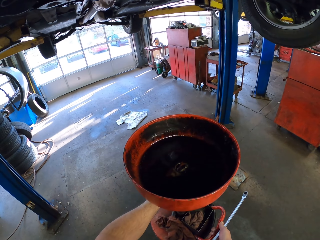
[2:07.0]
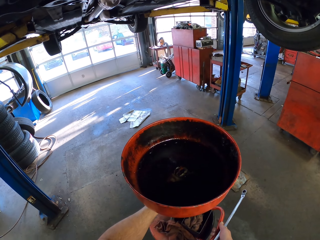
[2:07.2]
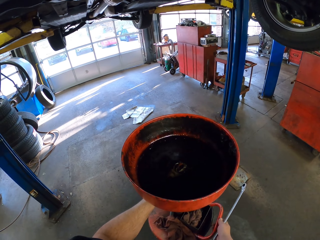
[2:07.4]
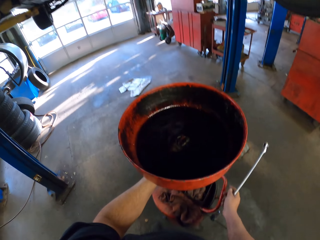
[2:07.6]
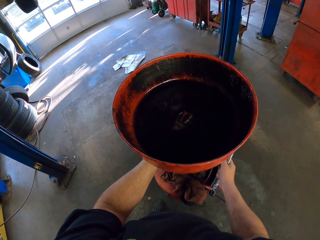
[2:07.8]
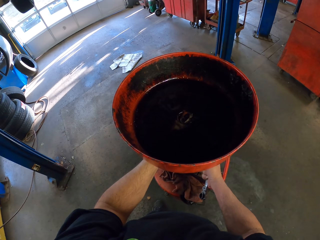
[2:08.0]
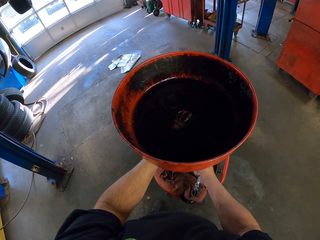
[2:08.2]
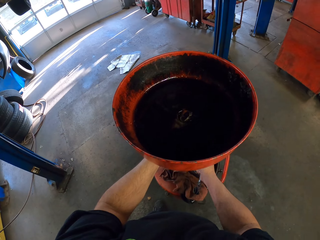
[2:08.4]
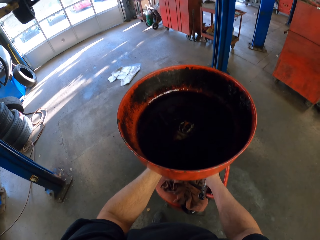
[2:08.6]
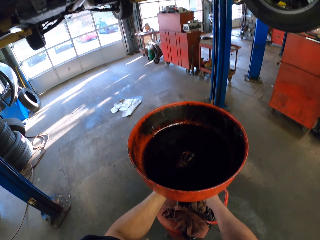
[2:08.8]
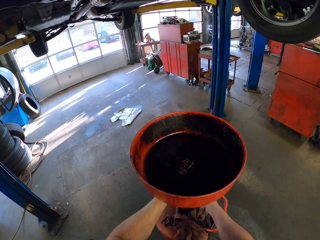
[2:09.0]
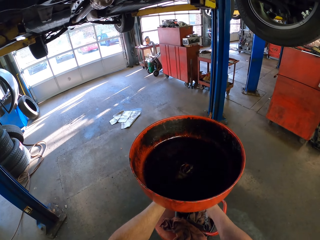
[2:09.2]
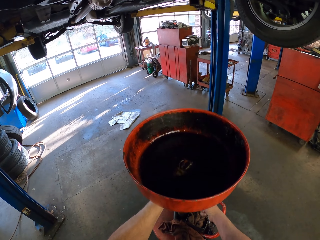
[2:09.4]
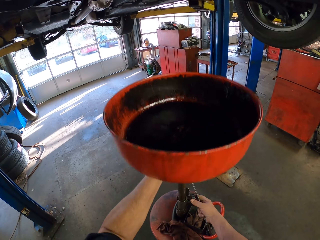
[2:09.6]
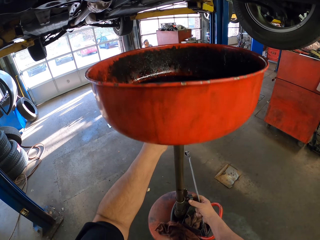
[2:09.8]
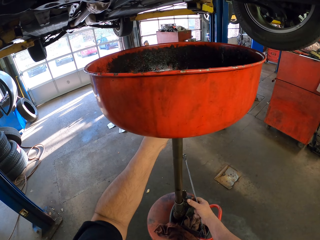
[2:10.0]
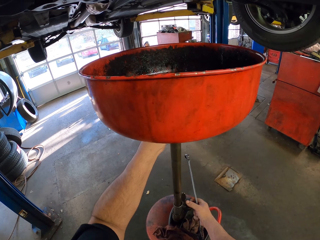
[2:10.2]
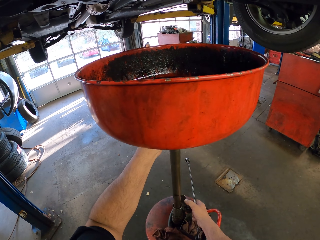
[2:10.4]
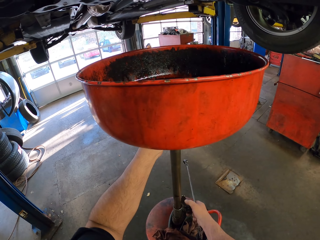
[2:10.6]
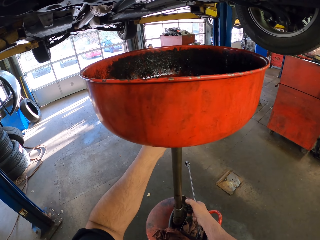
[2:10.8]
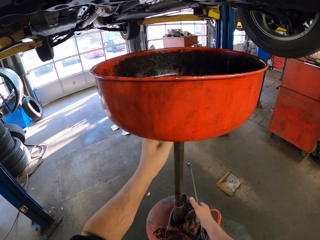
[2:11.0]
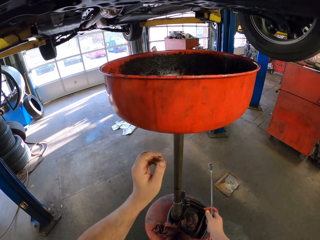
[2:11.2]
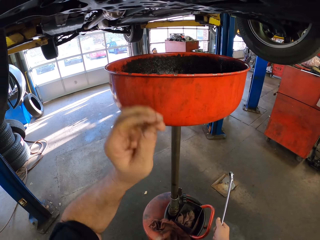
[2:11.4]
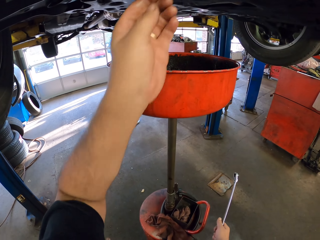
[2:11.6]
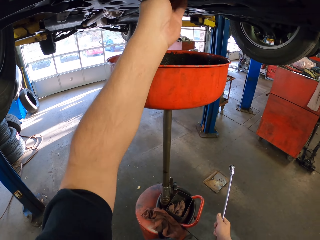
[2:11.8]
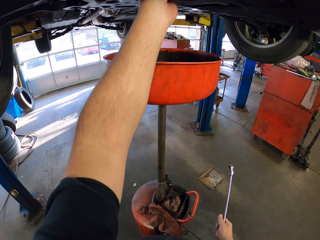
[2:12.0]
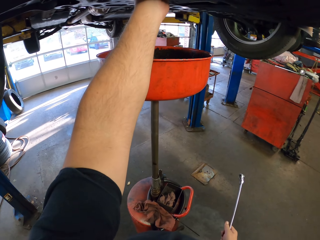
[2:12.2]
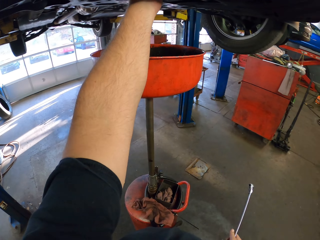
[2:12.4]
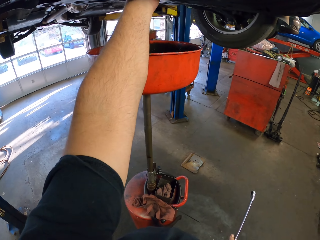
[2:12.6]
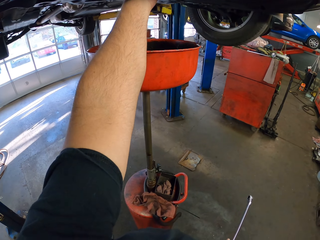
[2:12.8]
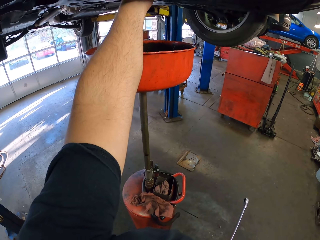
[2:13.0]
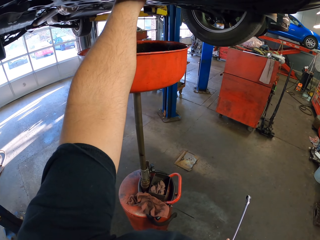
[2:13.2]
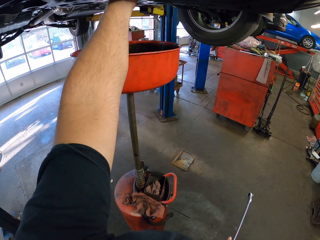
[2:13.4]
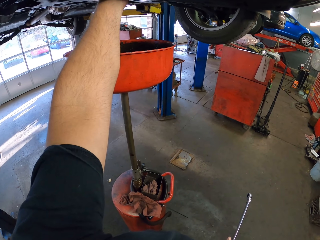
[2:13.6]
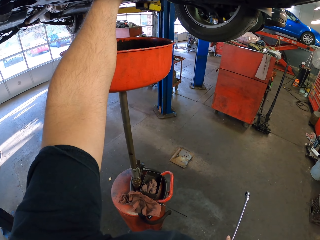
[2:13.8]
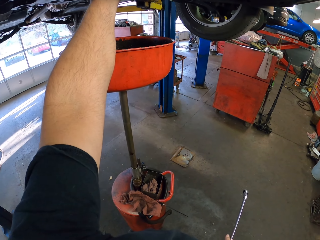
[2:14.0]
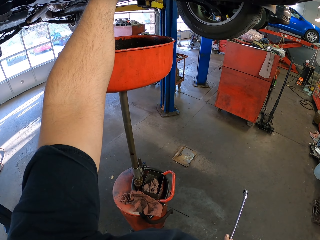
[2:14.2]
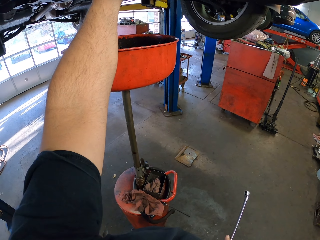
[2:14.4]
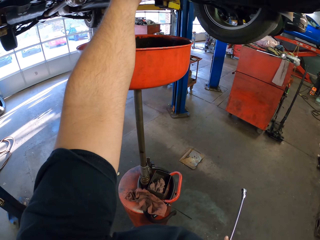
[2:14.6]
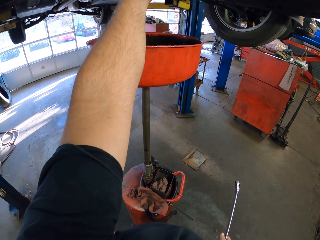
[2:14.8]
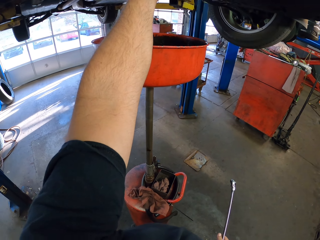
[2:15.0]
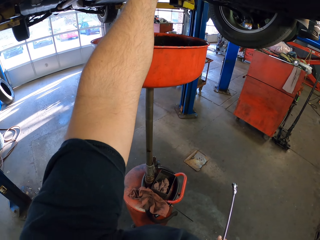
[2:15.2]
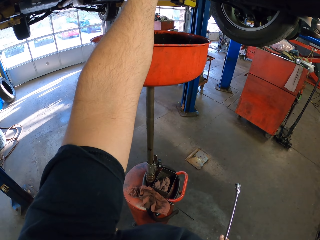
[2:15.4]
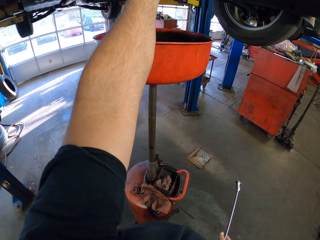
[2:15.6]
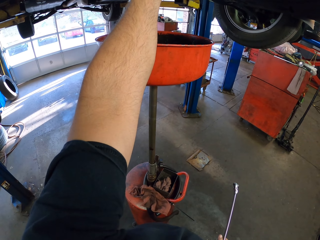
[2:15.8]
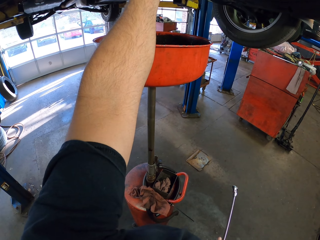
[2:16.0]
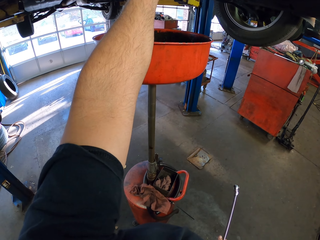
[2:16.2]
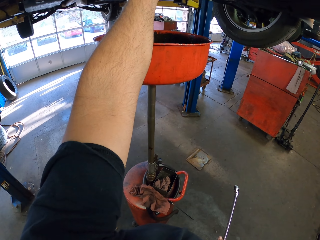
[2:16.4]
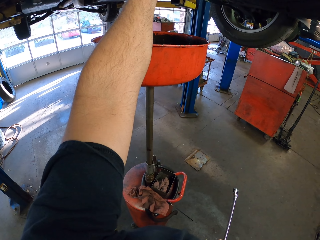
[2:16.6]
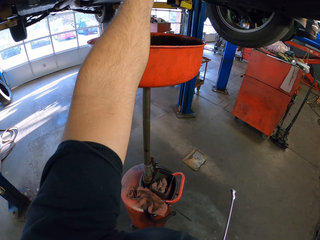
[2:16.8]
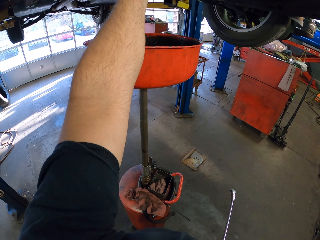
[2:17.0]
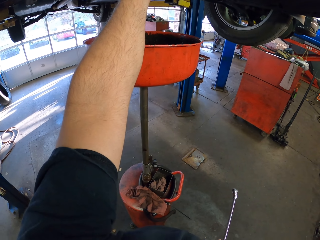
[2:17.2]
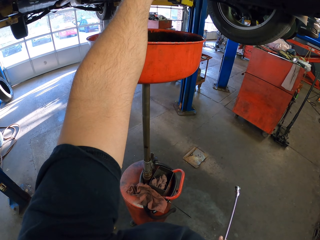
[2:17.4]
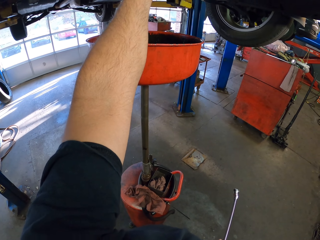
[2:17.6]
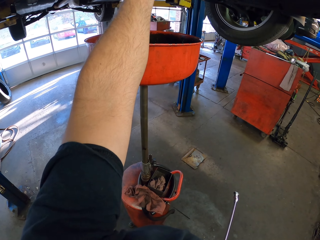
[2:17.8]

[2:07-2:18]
The camera wearer pulls an oil catcher. They lift the oil drain unit. They open the oil into the oil drain unit.

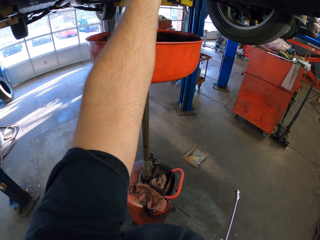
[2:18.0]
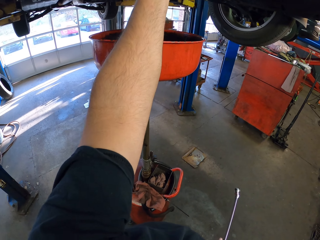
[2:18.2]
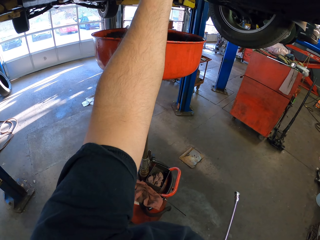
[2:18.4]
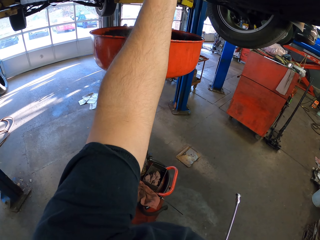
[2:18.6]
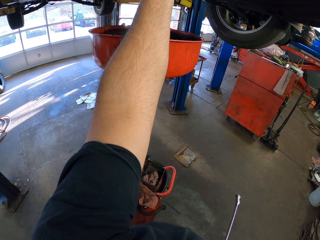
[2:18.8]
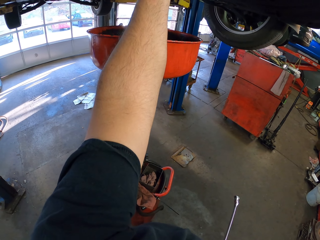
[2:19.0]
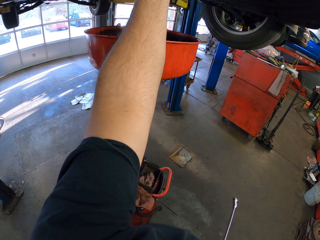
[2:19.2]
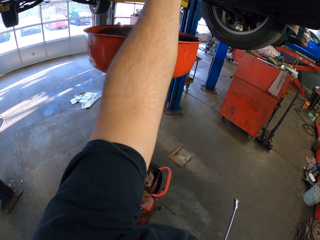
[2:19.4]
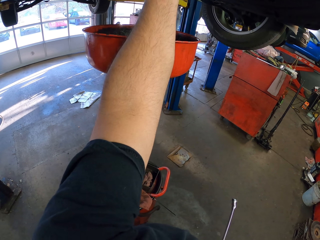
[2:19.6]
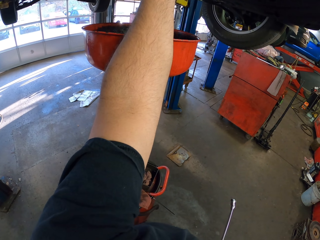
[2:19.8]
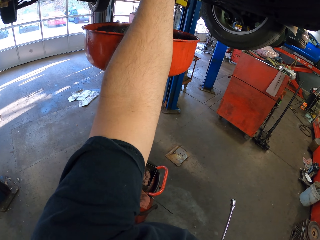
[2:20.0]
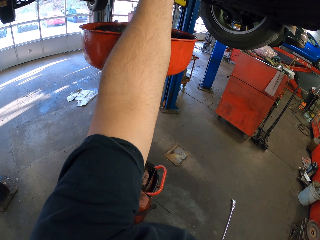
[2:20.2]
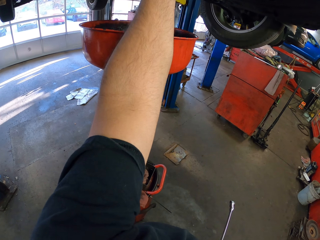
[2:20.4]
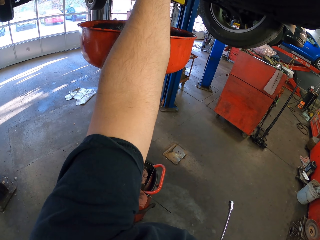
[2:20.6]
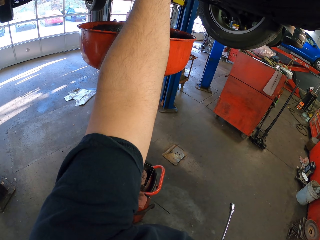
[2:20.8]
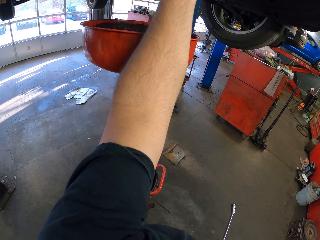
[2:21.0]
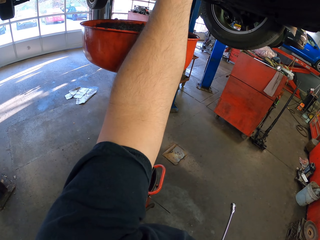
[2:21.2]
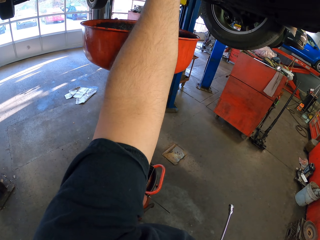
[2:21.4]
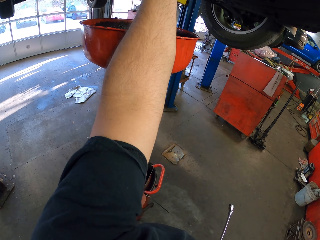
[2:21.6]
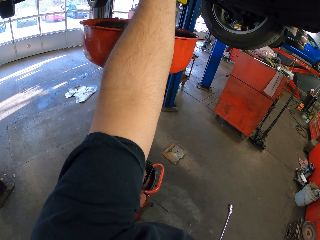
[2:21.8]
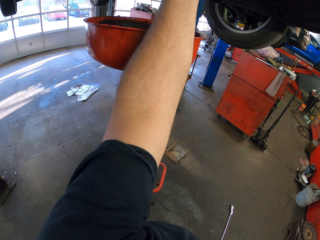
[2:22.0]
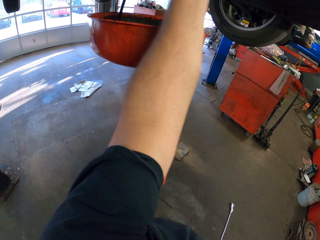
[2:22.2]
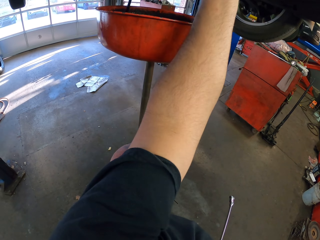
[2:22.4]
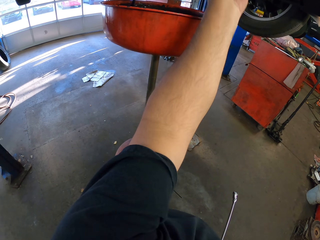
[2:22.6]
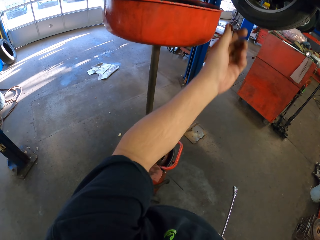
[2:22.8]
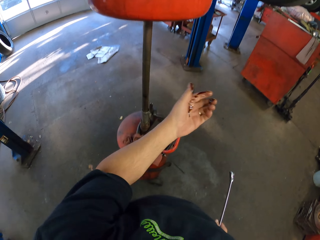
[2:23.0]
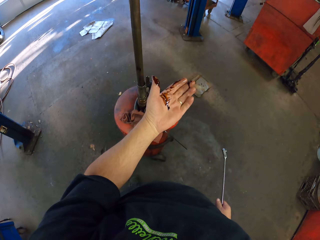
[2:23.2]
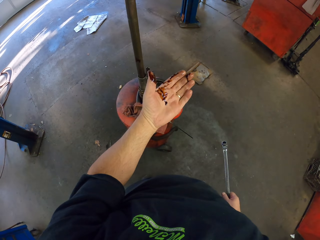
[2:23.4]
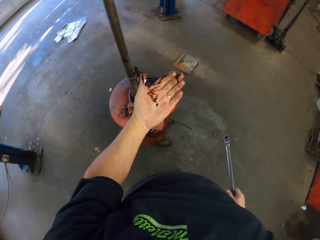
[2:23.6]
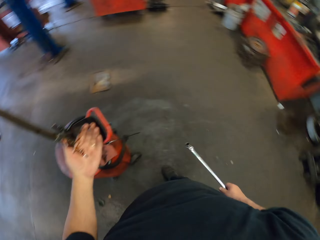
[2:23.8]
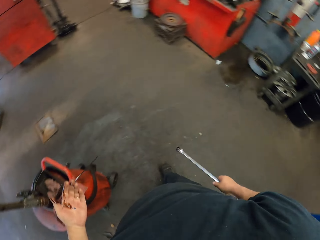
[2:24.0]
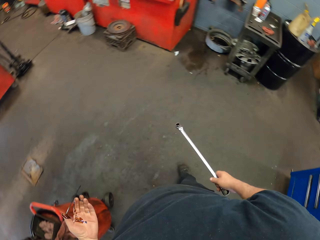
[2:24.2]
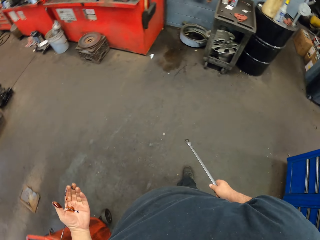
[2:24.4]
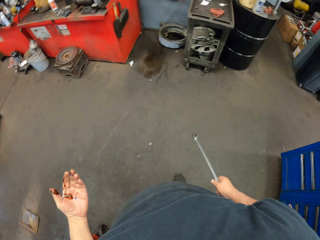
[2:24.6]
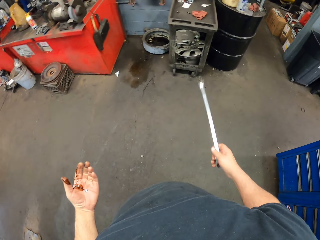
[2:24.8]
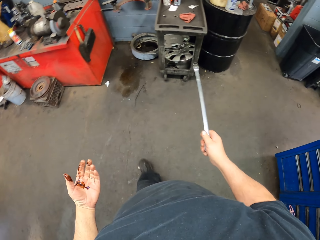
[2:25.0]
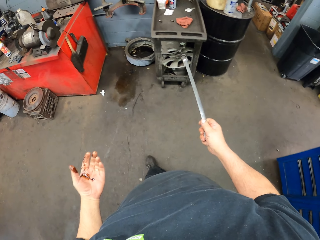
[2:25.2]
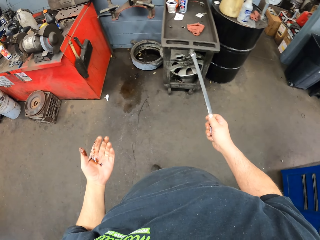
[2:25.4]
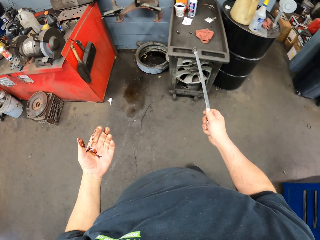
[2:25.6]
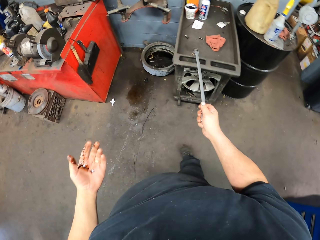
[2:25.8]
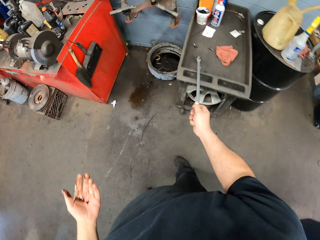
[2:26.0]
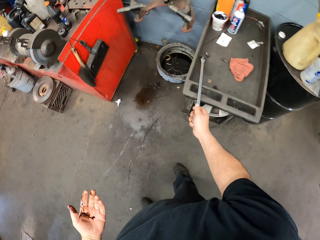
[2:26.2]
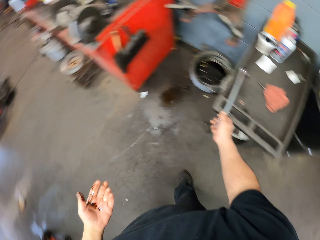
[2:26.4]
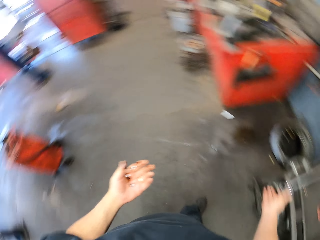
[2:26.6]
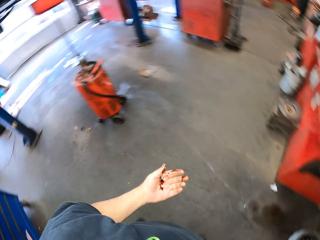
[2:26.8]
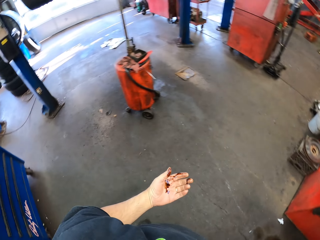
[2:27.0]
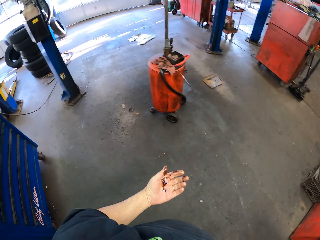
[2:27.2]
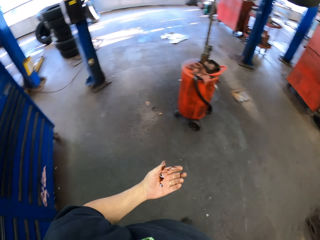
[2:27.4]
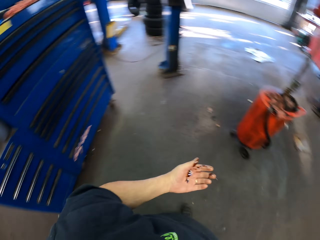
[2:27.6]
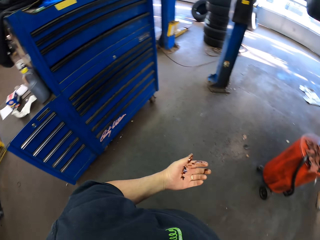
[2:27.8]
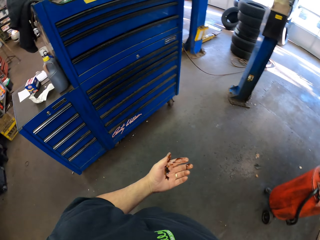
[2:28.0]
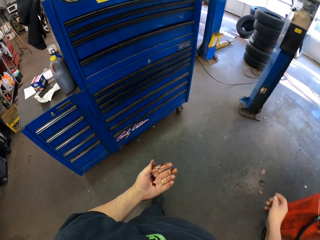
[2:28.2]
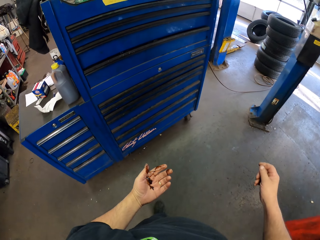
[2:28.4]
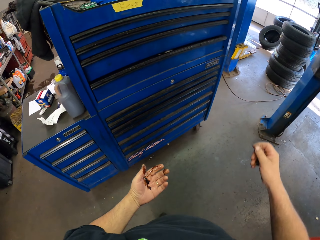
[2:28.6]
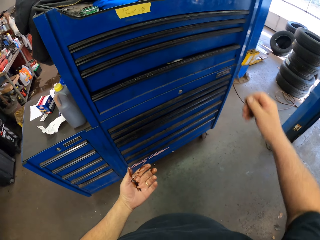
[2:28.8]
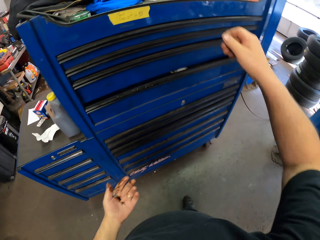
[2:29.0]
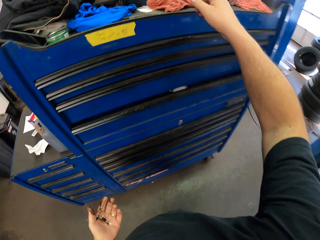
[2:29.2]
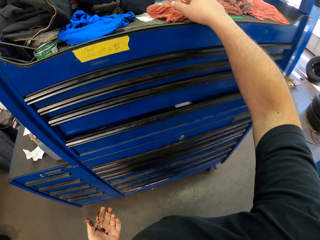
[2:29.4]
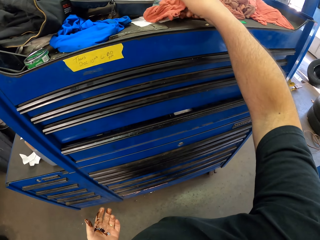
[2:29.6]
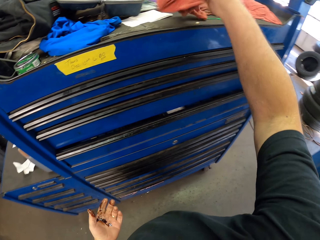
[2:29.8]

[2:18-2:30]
The camera wearer handles something. They drain oil in an oil catcher. They walk around the garage. They put the double ended spanner on the tool tray or table.
